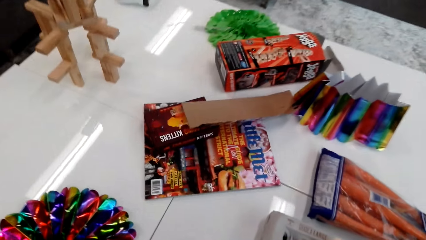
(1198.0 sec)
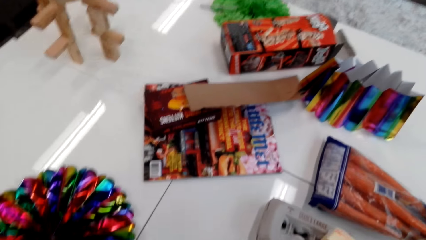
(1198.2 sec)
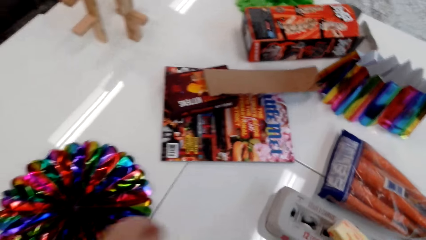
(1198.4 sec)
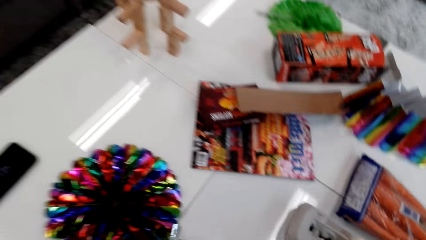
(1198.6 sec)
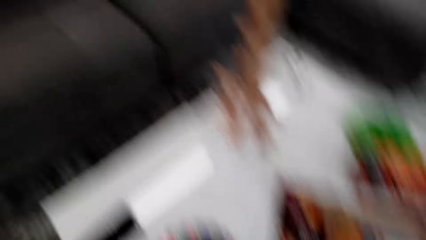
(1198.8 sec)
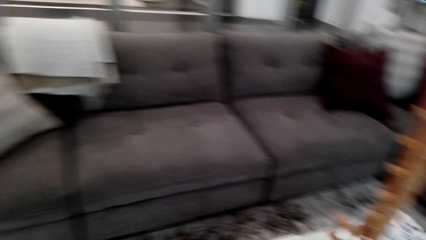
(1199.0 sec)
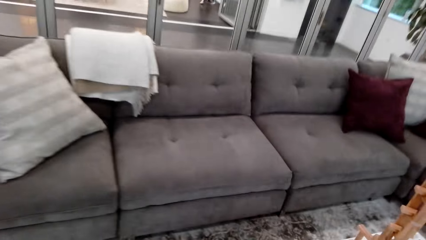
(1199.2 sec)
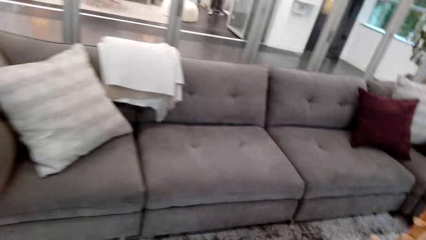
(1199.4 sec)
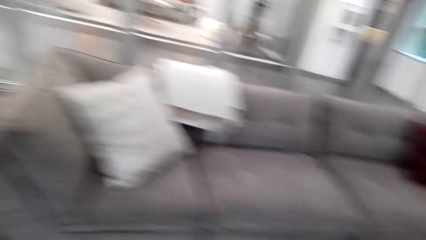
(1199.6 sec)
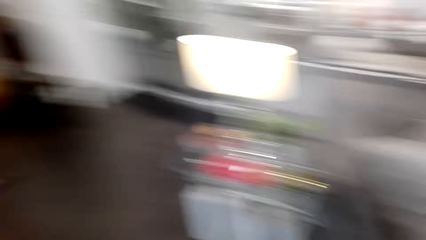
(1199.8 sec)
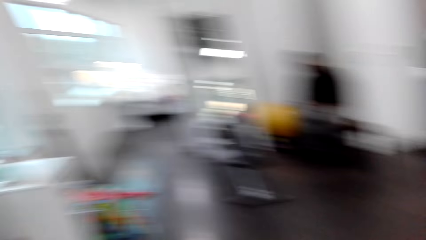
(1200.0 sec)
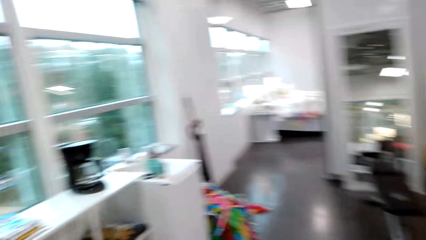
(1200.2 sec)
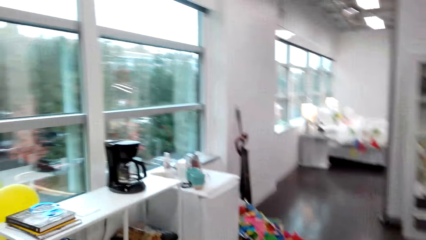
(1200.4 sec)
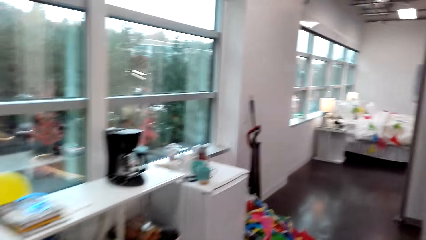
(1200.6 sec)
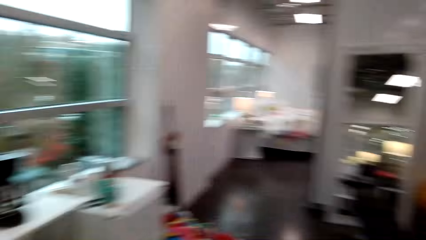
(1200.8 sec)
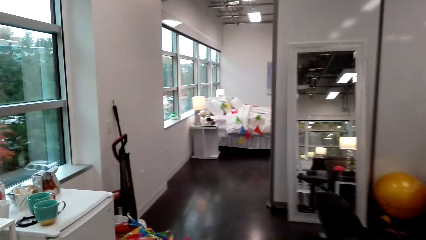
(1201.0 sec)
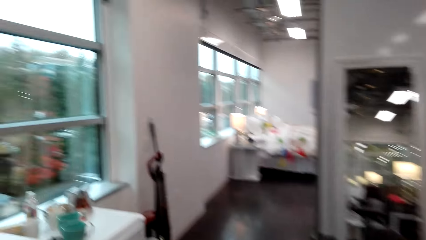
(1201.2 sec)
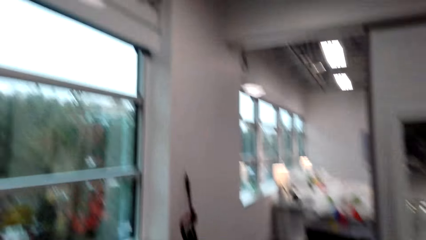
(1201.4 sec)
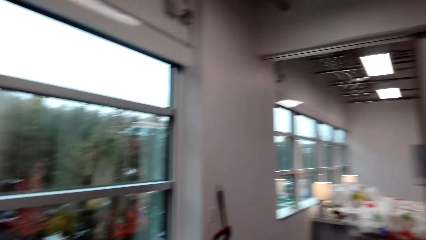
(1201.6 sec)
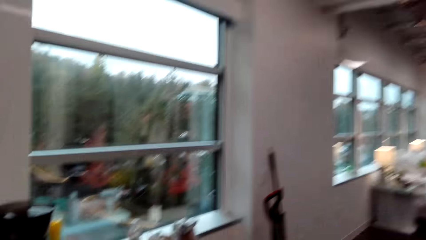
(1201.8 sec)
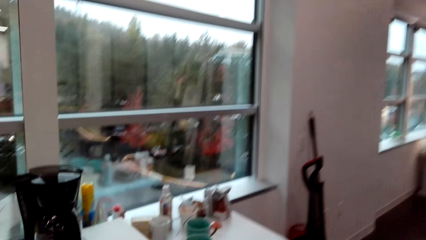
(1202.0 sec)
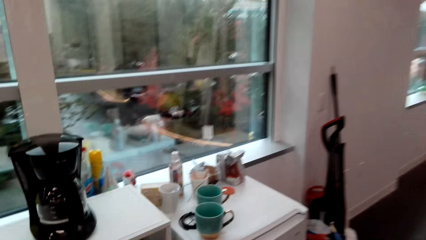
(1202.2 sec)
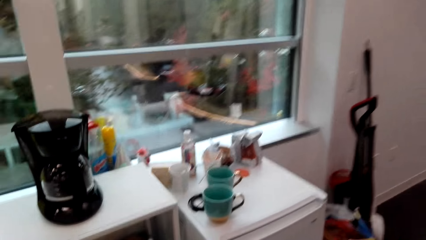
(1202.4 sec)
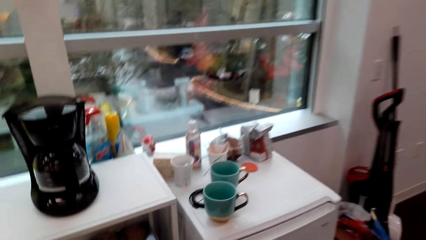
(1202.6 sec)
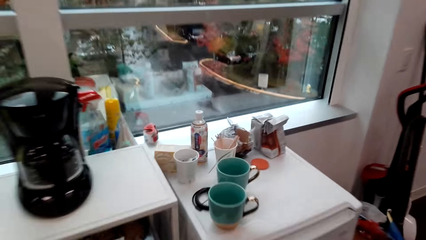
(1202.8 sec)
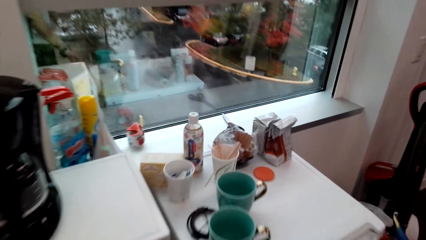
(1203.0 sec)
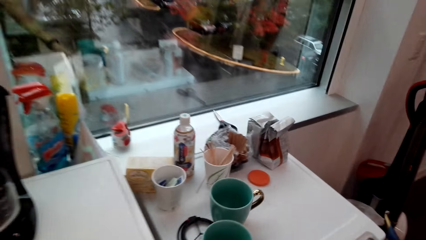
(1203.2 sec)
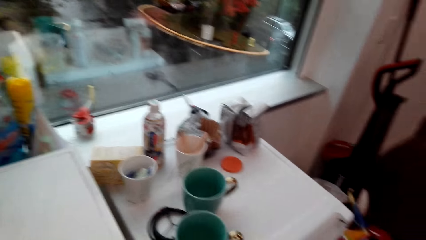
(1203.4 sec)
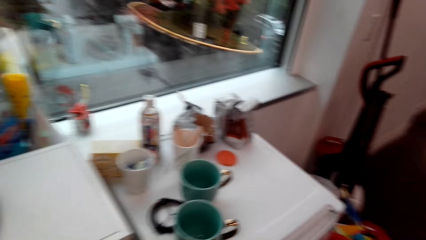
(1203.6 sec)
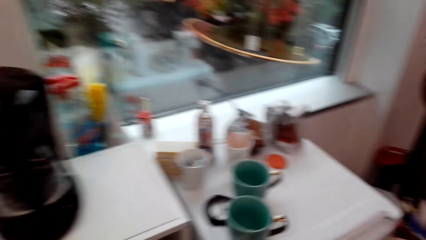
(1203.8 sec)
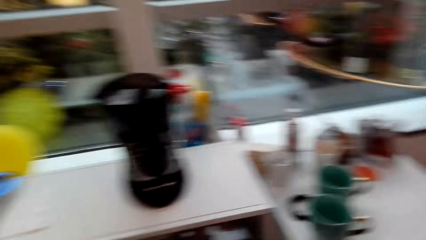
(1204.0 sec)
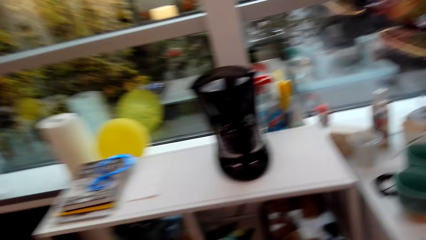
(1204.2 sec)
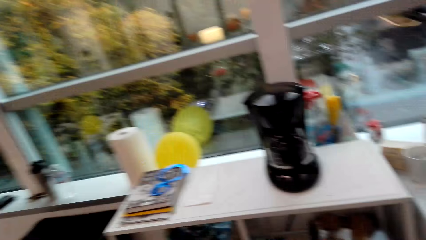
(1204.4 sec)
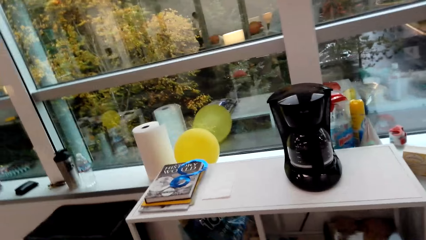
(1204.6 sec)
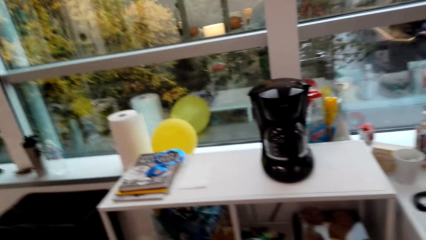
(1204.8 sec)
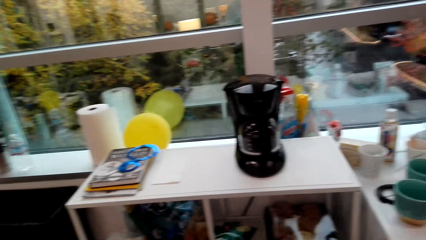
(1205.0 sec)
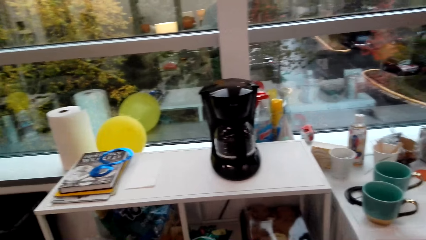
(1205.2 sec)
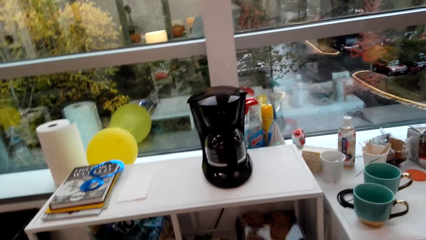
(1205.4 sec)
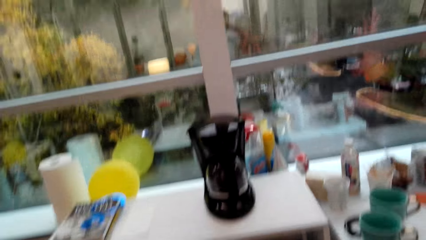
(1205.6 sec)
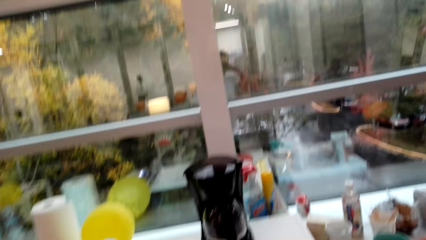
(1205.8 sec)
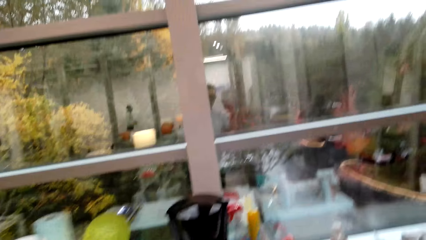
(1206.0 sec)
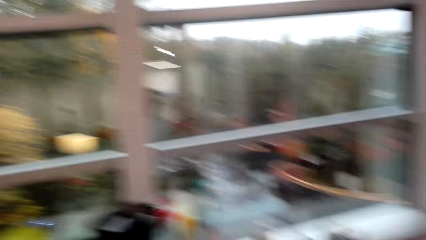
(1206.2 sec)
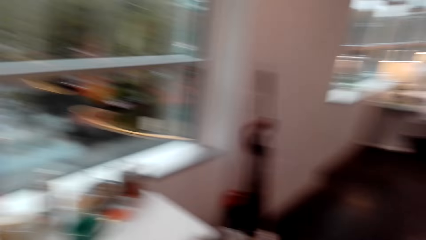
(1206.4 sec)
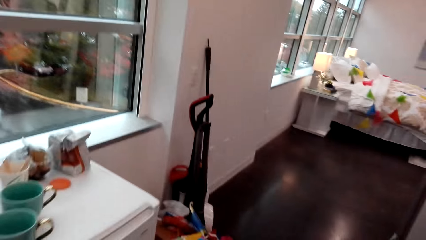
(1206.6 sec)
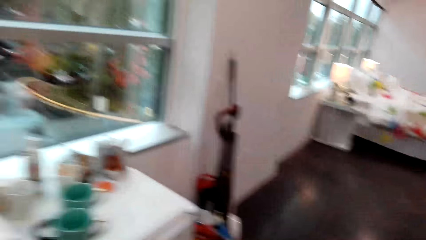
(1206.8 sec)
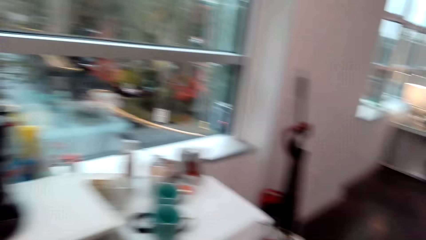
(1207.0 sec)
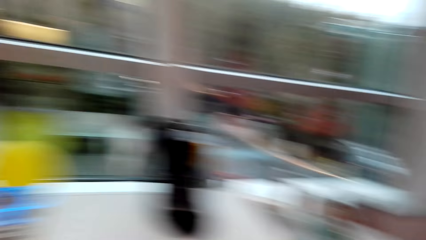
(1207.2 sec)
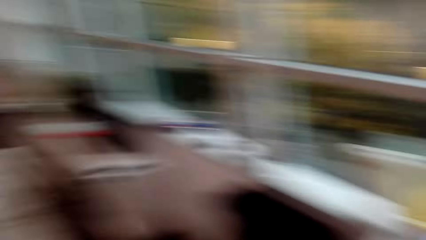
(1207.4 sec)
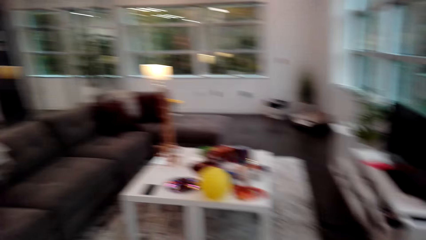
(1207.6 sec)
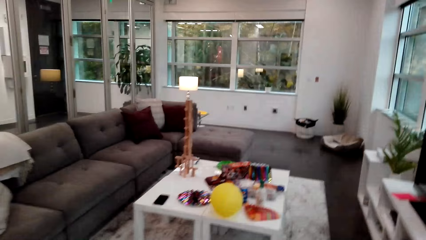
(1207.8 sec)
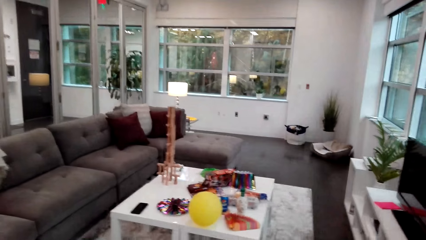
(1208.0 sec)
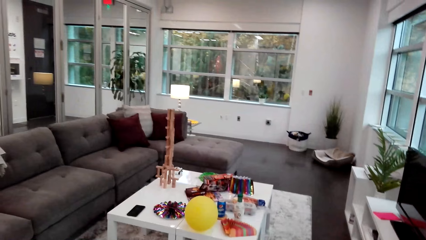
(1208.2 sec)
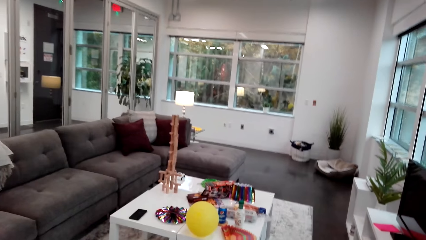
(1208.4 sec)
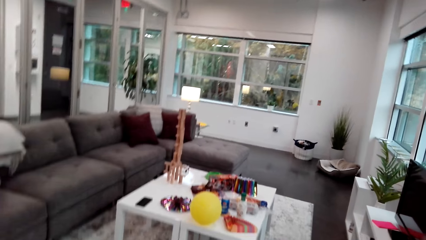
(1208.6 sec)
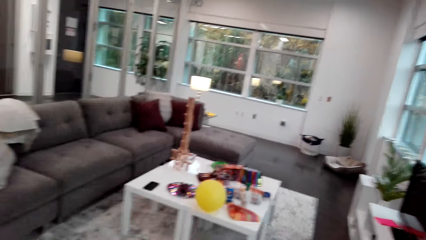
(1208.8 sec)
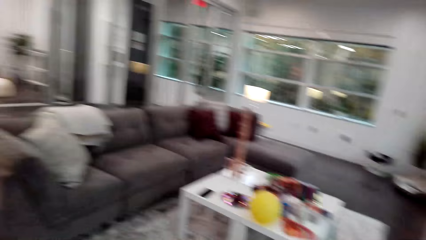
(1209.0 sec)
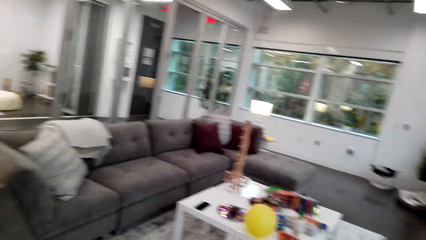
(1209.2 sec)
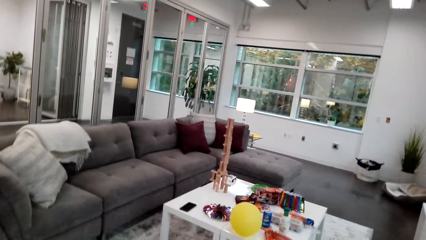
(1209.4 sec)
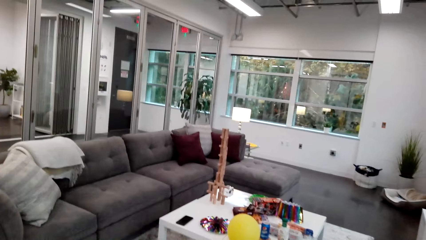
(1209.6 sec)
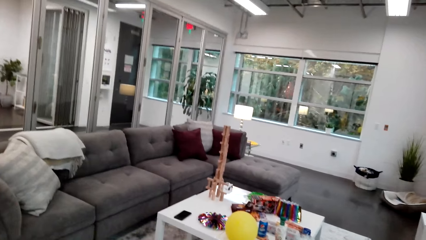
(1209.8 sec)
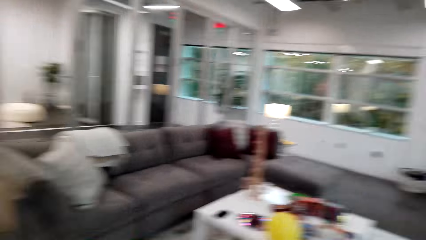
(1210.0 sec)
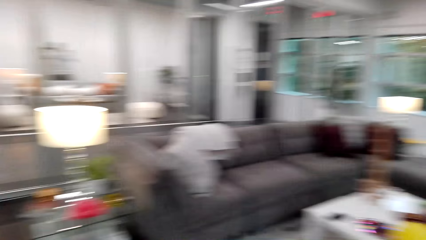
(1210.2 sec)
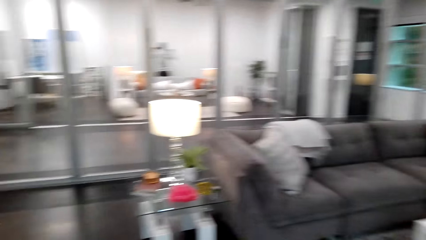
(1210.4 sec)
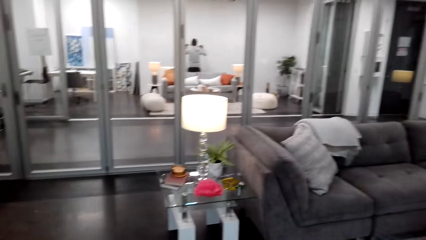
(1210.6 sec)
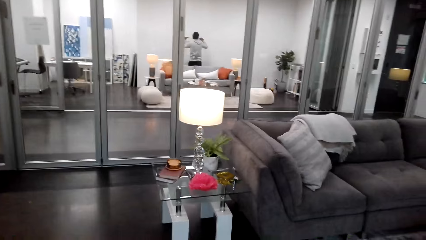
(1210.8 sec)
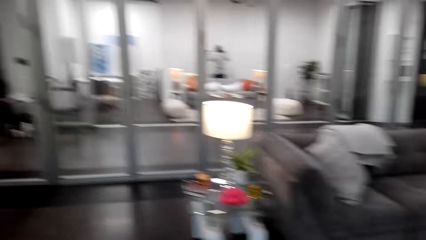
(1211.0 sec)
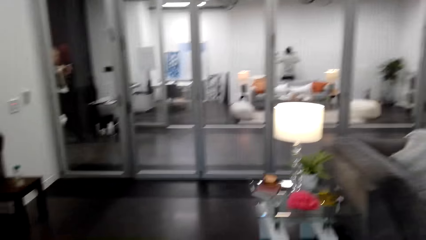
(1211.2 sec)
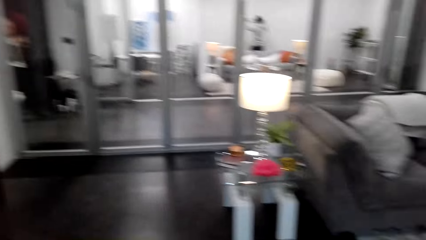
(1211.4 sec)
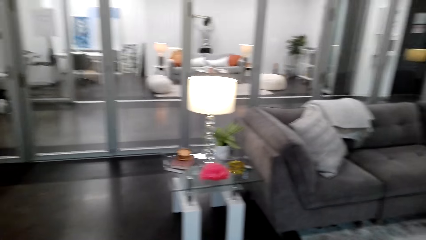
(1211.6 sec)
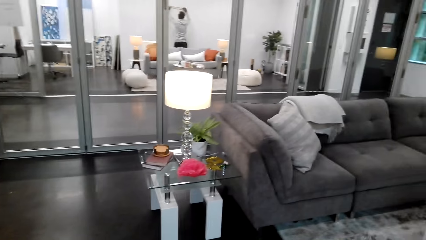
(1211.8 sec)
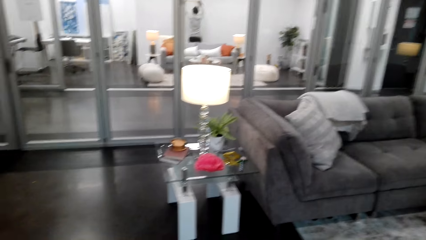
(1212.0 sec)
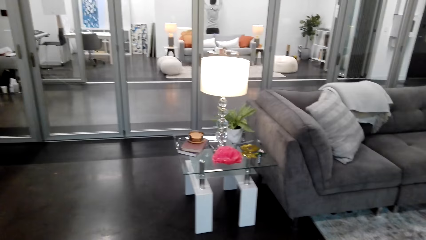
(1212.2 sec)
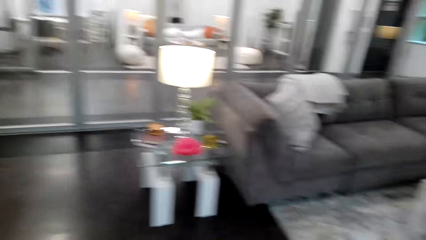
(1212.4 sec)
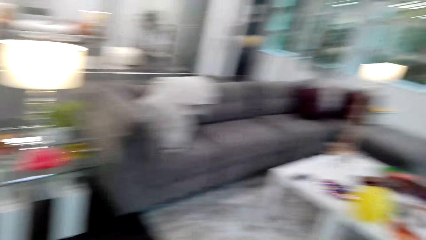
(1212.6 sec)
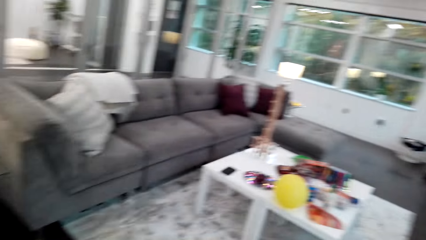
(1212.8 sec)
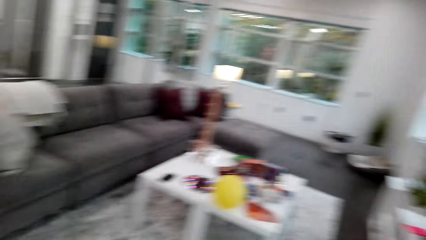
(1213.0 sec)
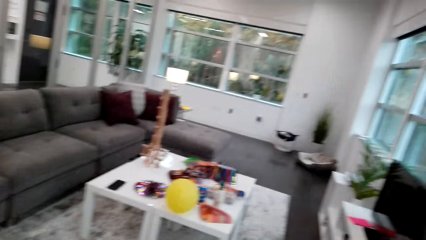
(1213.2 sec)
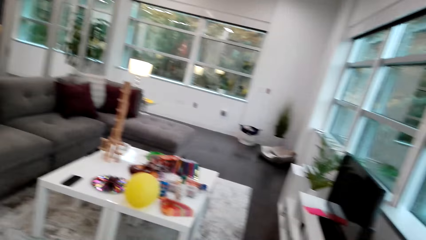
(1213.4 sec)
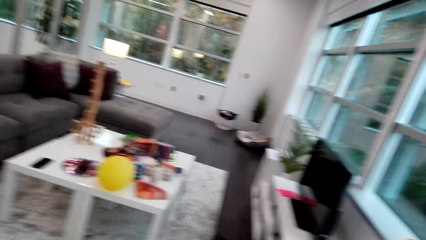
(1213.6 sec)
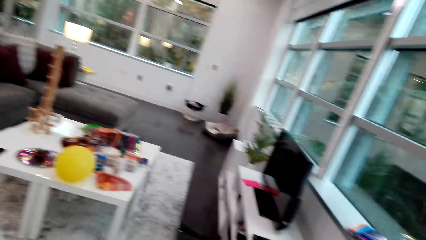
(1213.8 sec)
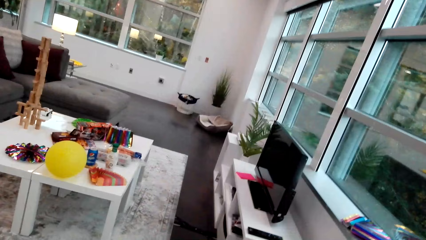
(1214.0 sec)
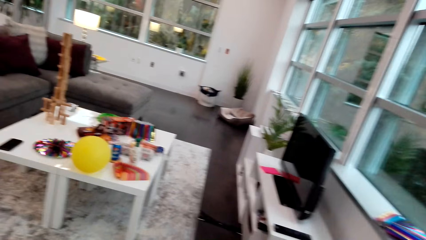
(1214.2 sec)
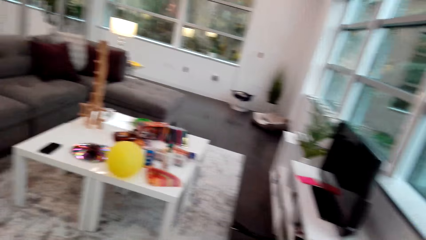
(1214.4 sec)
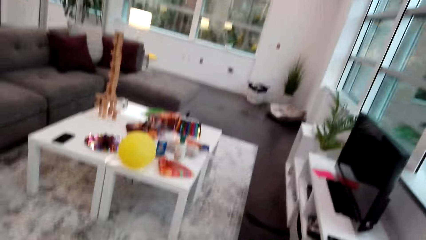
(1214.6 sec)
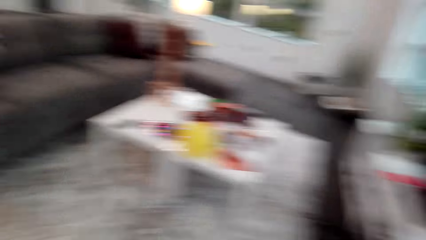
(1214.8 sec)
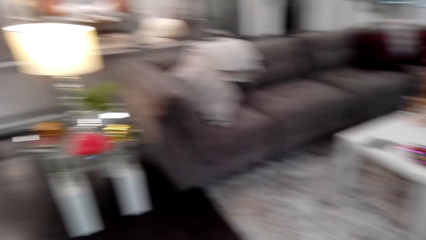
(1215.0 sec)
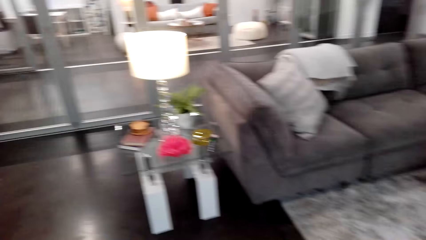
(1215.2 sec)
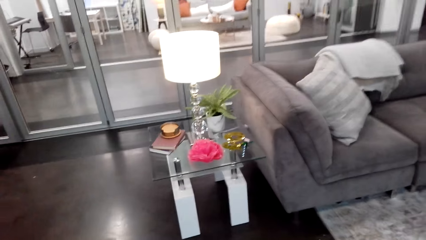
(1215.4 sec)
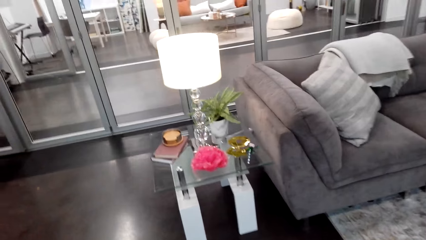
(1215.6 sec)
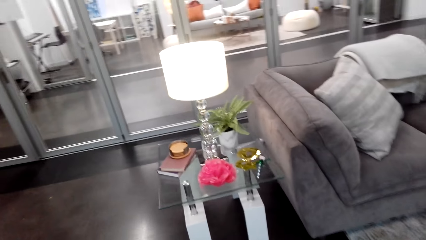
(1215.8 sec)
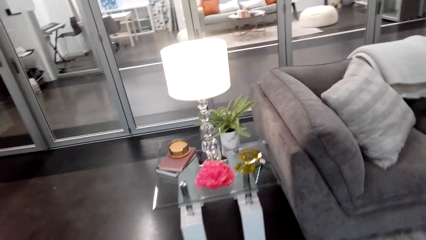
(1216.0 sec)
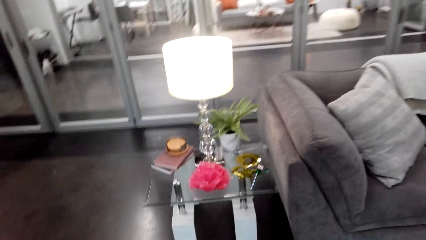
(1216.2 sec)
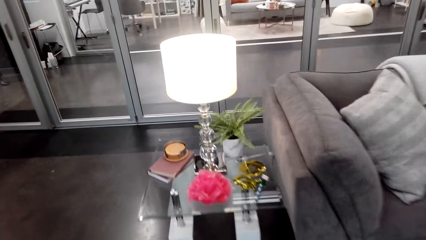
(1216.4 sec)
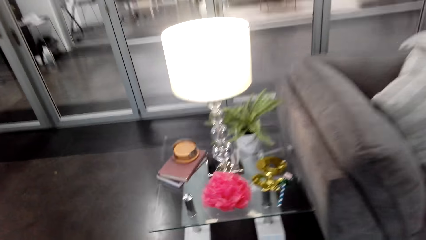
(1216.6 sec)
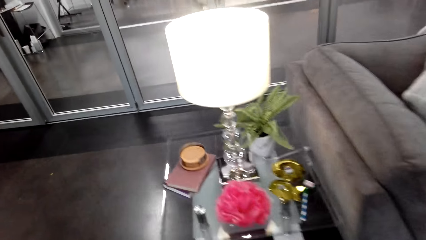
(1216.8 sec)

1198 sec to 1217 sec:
The camera wearer places something on the table. They pick up something on the table, look around the room and converse with a person. The person converses with the camera wearer. The camera wearer converses with the person. They look around.
